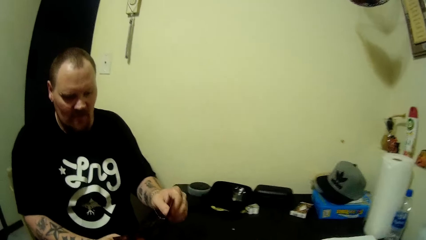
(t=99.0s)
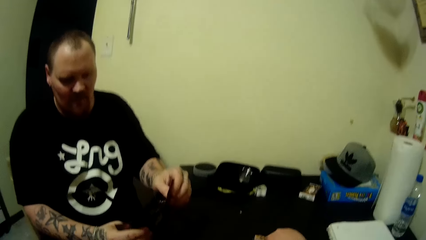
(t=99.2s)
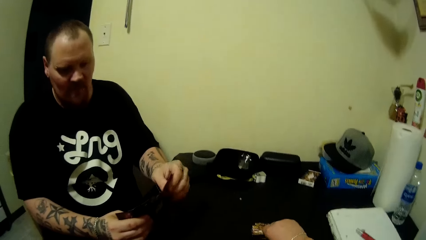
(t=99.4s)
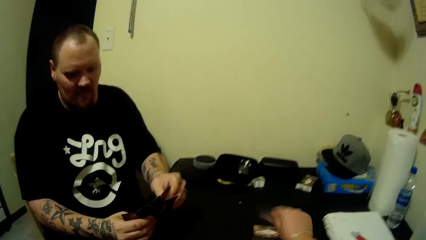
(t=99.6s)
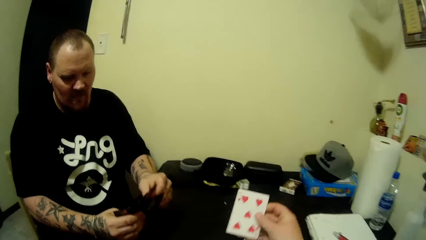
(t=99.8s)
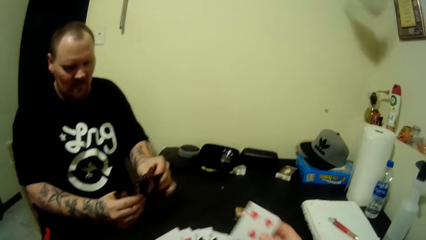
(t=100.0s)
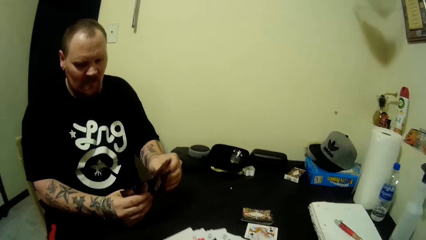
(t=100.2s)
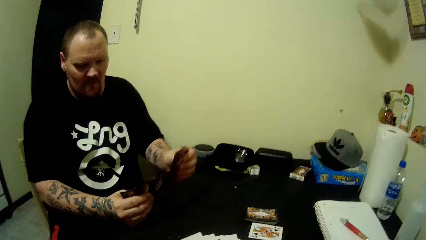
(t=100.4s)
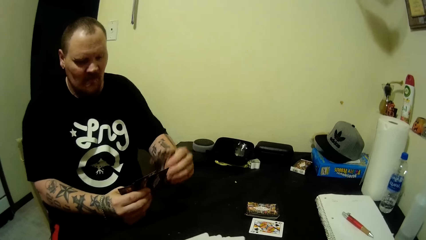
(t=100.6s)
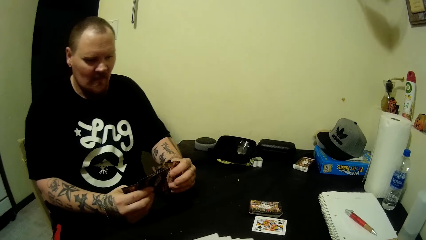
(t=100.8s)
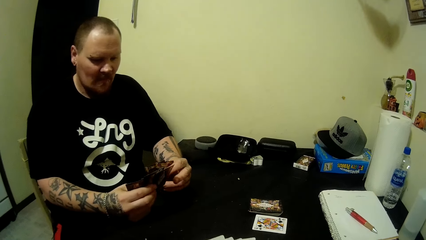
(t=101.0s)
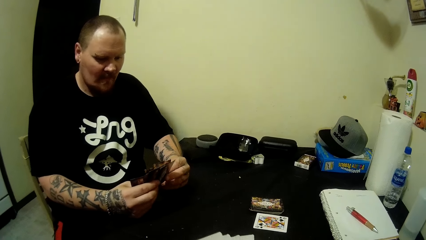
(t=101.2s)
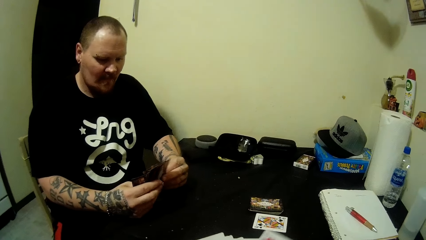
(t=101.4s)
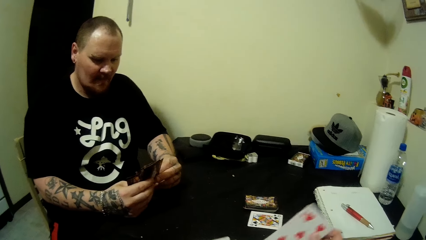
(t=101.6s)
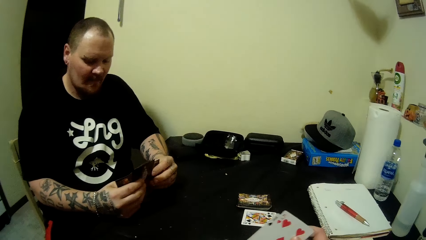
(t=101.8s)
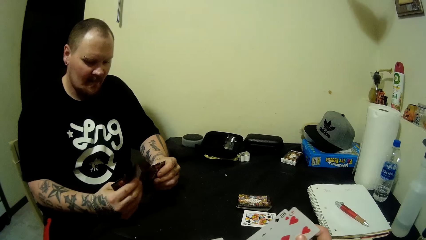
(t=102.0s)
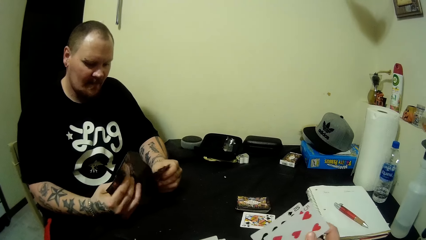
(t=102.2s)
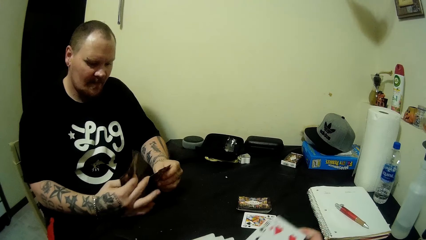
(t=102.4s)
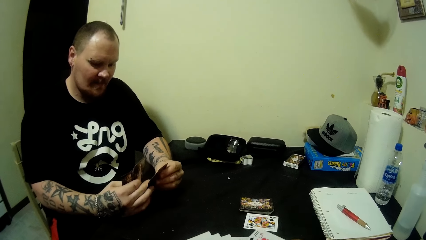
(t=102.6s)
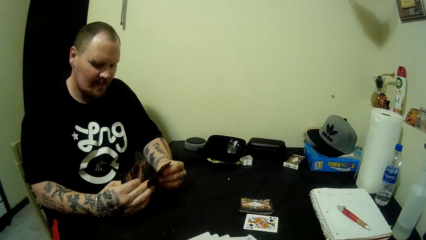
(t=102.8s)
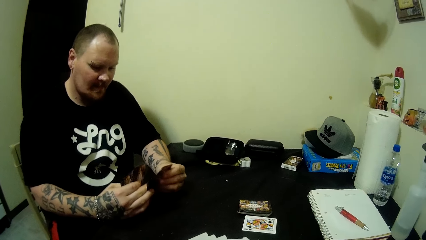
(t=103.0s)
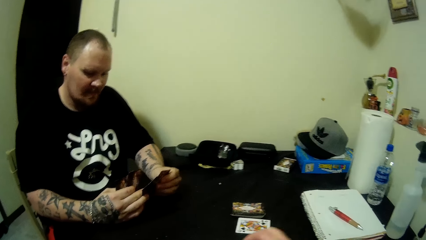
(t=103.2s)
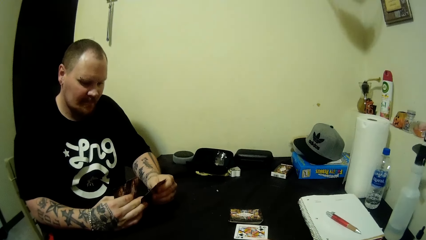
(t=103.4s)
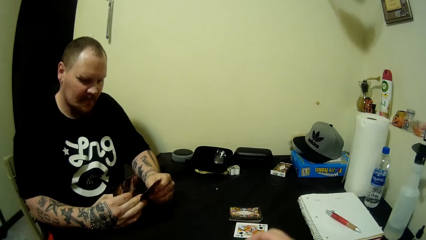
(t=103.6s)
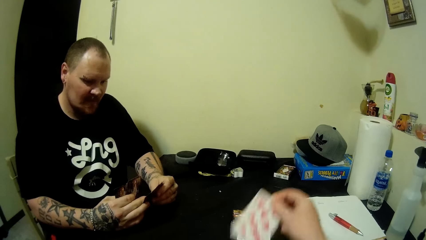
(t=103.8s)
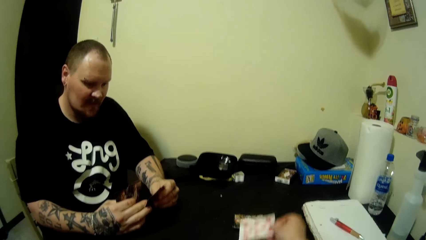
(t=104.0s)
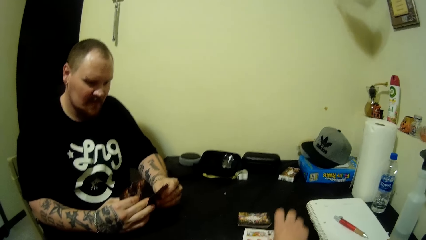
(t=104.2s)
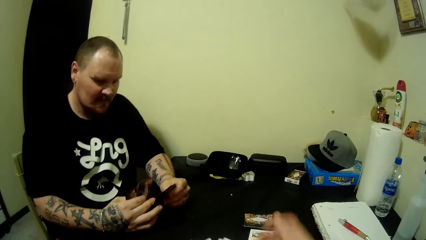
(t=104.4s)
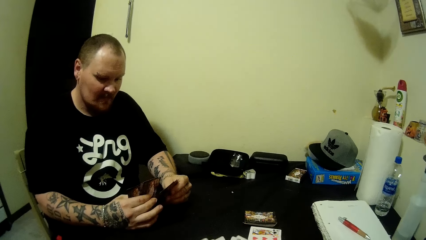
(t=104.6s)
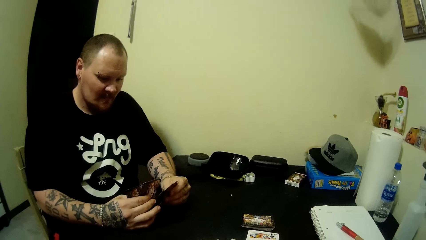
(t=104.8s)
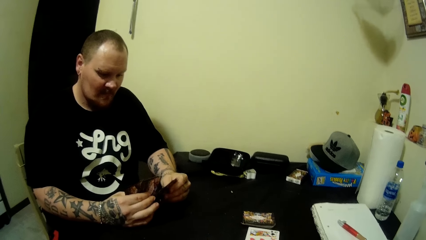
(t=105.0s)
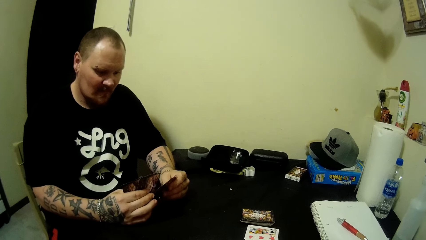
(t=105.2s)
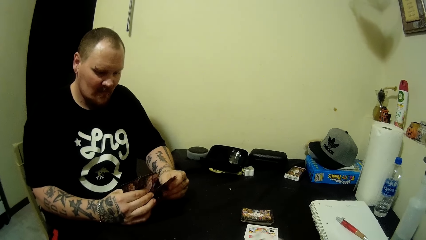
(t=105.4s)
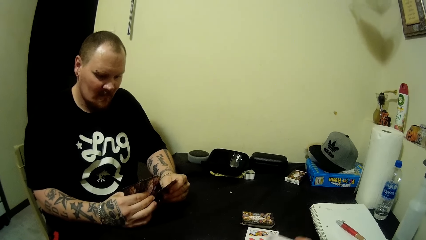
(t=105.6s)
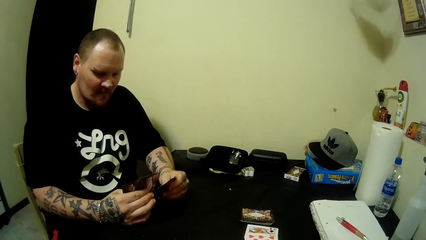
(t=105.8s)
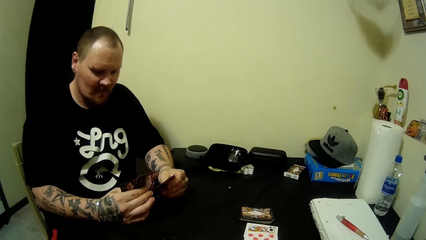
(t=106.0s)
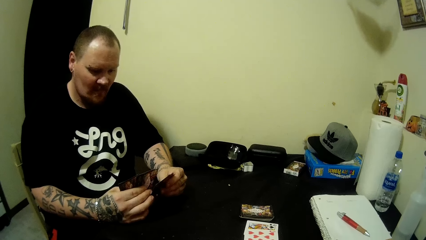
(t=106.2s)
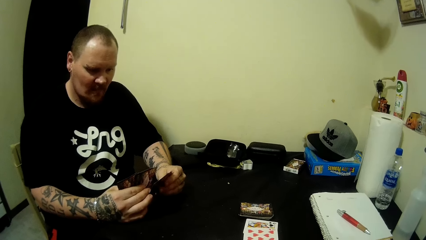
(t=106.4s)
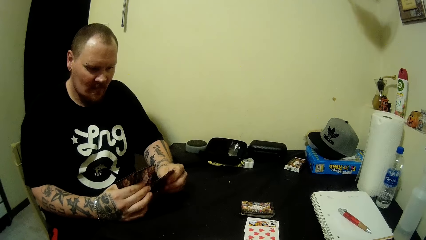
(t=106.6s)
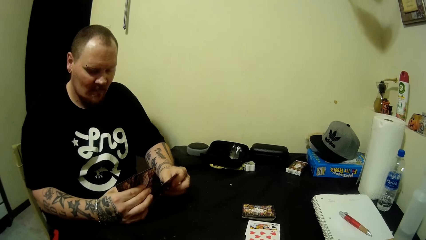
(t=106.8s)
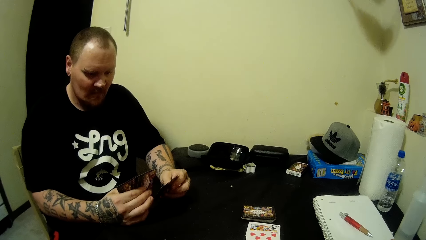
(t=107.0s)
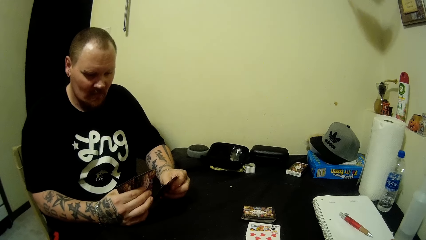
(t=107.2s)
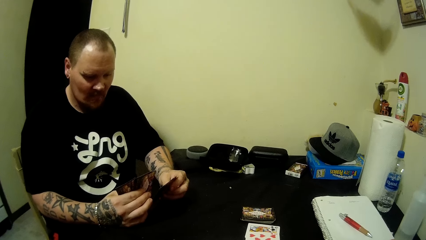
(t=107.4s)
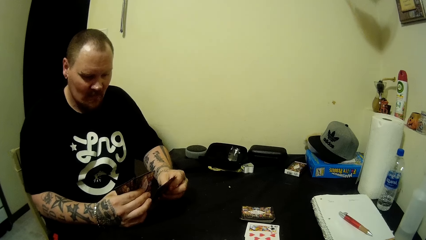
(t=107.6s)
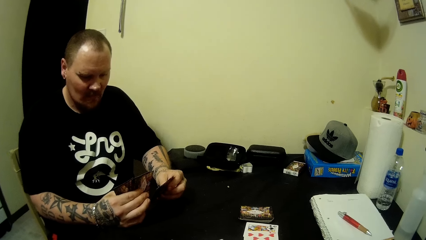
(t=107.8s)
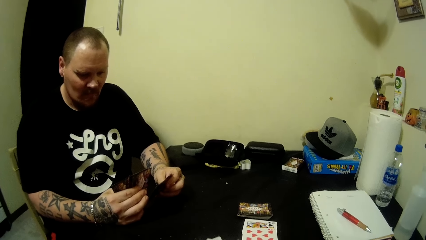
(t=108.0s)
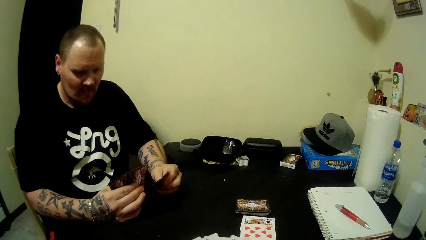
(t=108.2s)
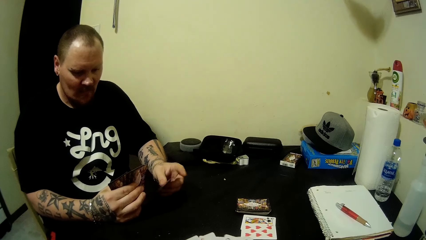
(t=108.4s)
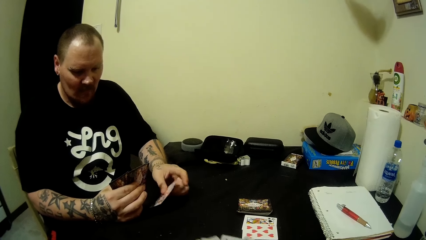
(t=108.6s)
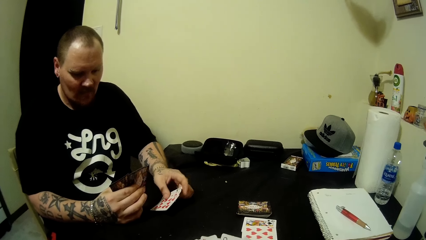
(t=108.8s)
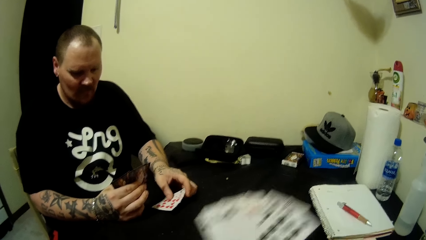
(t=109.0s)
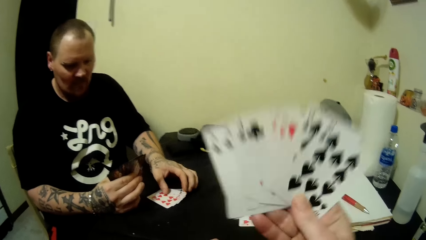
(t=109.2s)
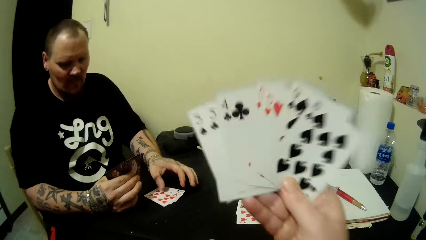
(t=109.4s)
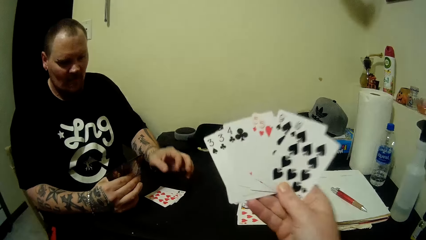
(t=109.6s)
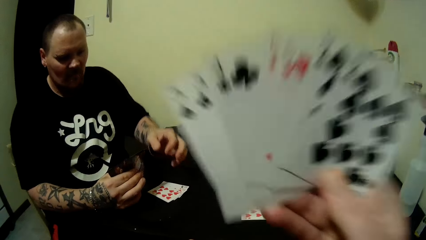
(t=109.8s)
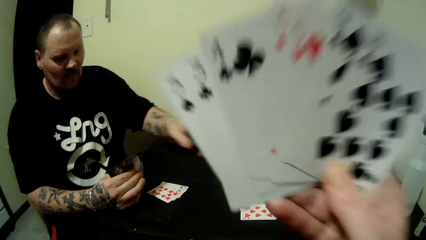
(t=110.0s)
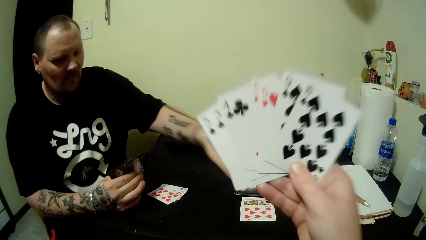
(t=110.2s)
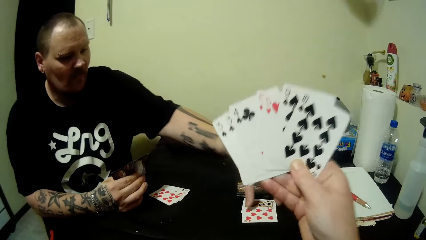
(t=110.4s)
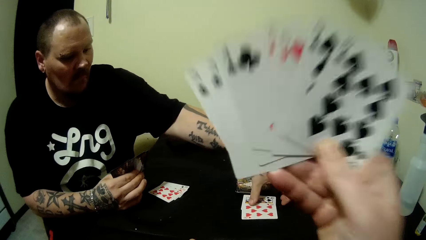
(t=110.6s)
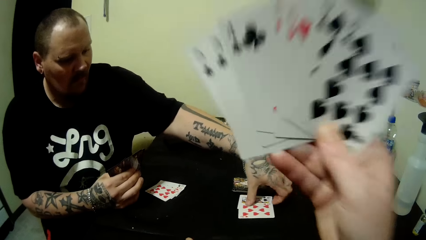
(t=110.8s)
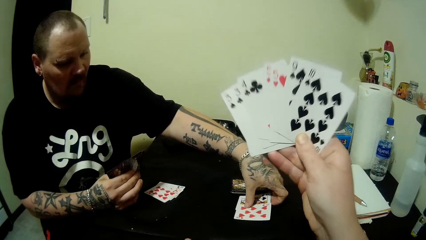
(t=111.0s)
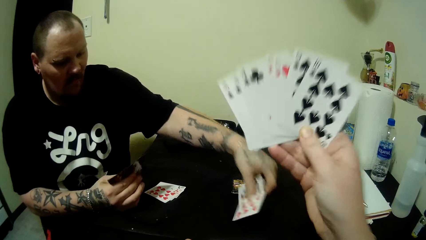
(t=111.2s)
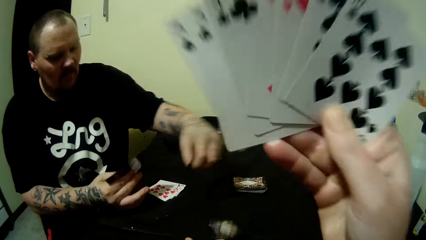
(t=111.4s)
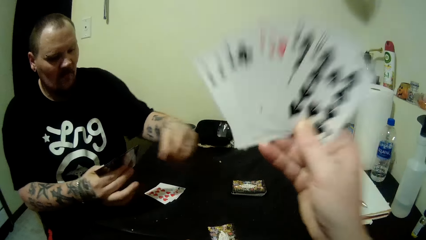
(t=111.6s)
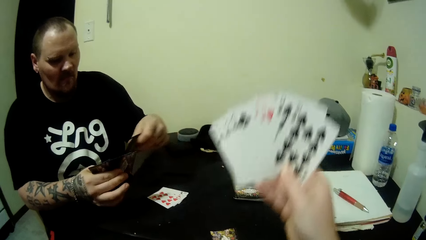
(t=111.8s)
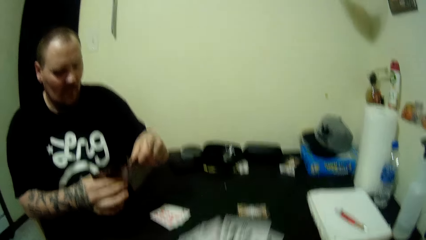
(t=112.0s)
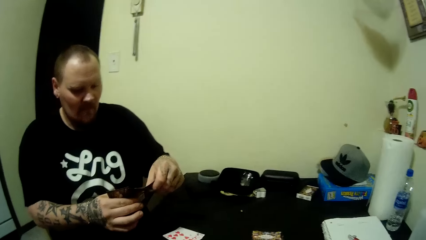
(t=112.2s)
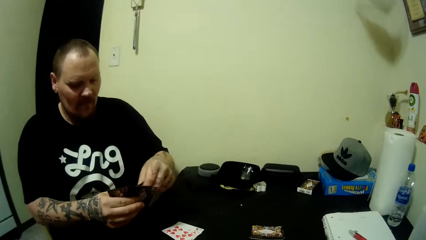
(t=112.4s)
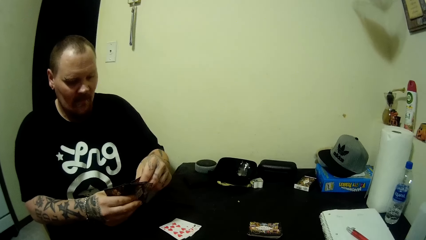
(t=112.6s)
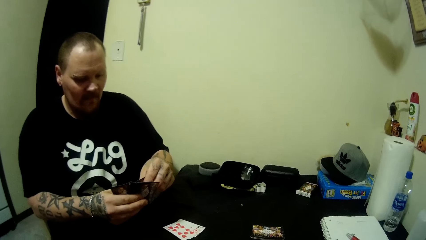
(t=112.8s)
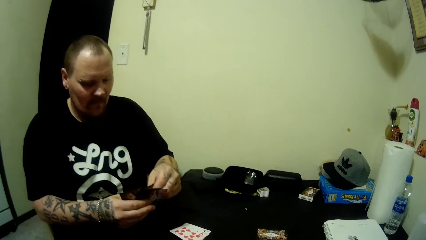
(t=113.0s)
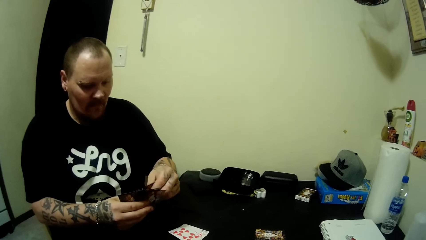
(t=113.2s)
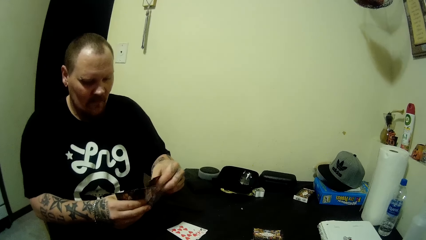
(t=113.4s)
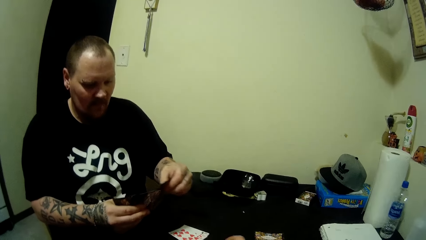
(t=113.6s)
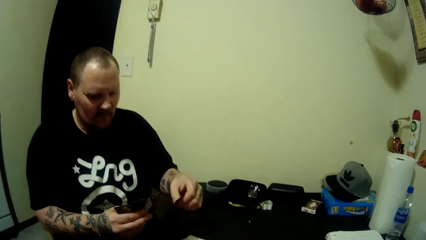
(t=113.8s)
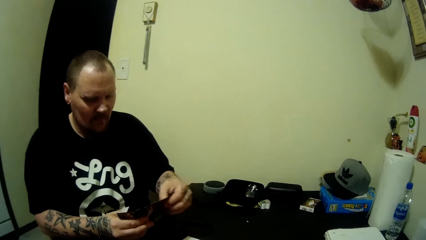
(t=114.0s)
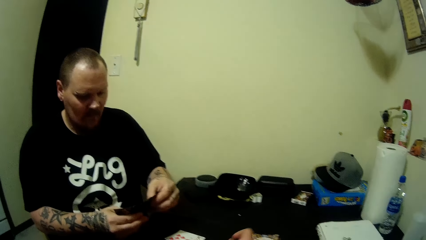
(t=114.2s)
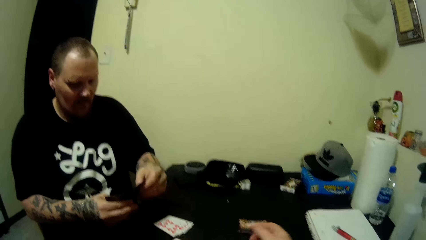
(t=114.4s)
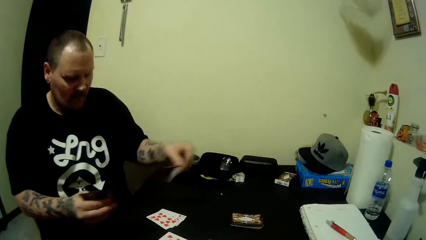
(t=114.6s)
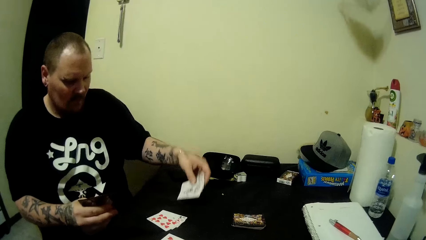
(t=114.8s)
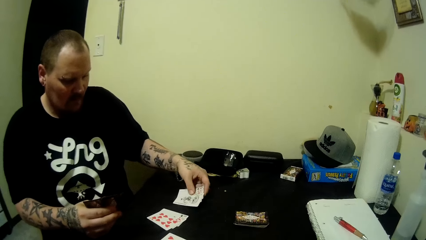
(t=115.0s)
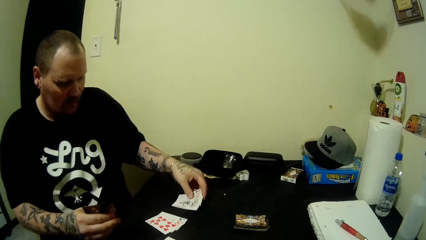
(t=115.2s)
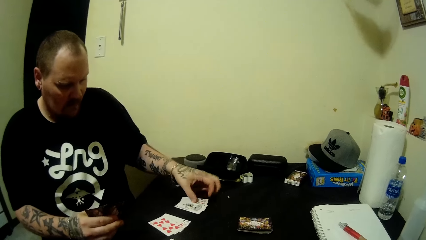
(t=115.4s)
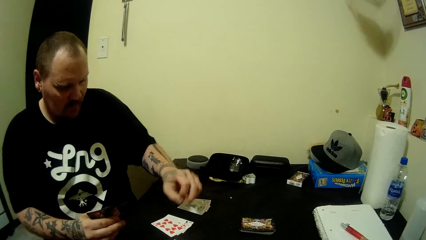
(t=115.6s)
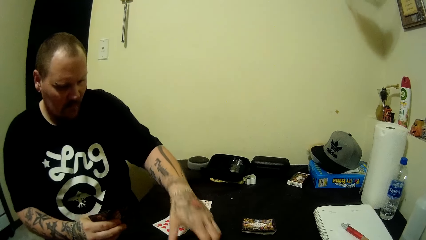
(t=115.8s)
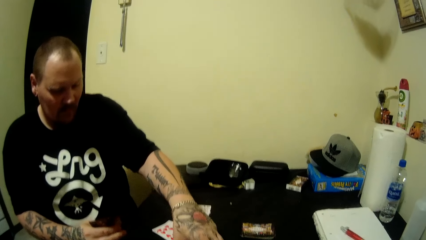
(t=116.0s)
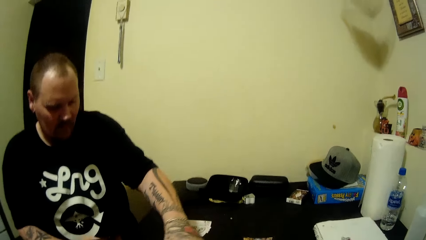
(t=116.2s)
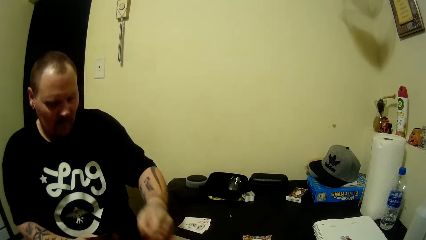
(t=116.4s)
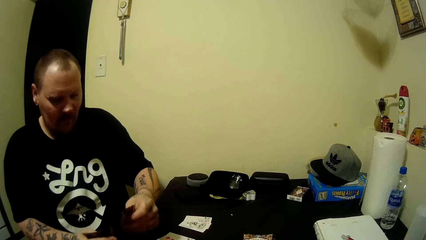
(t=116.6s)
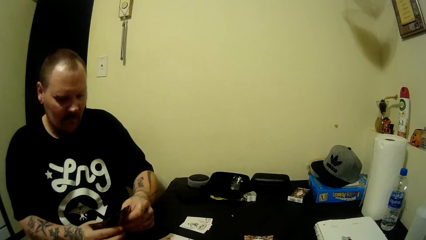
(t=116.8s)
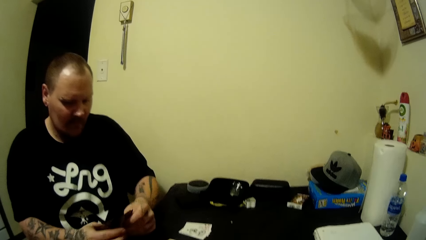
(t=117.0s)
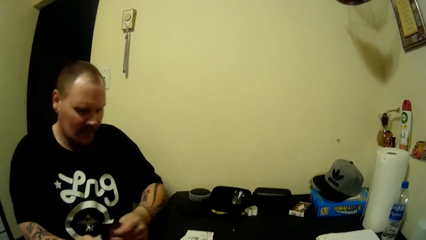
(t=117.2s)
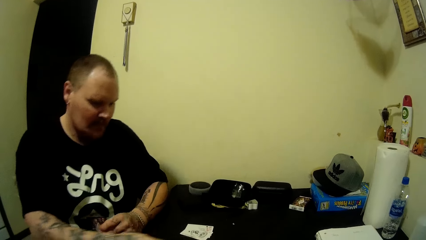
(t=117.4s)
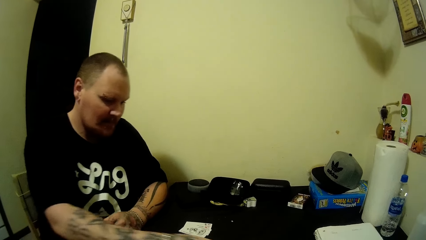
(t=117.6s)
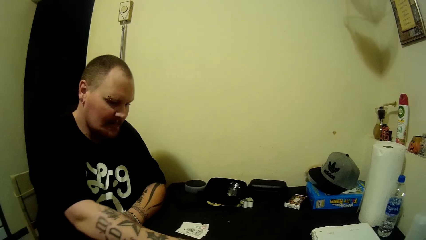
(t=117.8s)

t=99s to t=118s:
The camera wearer picks up a card from the table. A man moves the card. The camera wearer moves the card. The man looks at the card. The camera wearer puts the card on the table. They raise some cards up. The man drops some cards on the table. The man picks up some cards. The camera wearer puts the card on the table. The man picks up the card.
